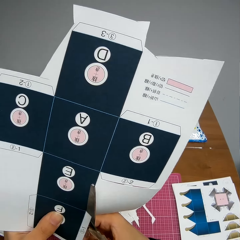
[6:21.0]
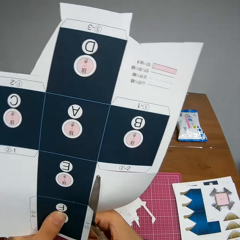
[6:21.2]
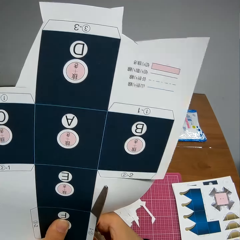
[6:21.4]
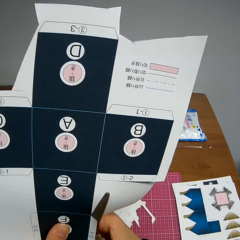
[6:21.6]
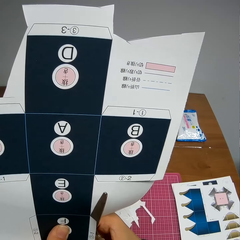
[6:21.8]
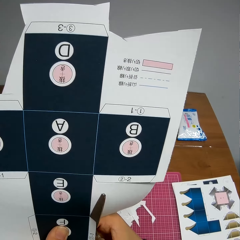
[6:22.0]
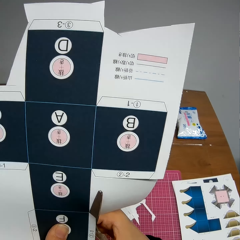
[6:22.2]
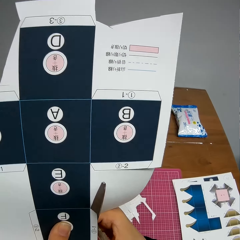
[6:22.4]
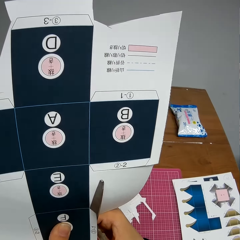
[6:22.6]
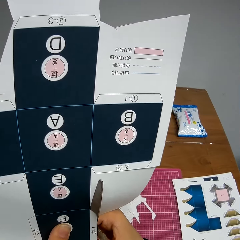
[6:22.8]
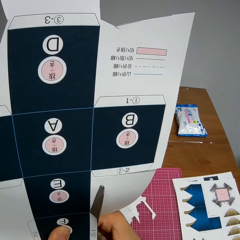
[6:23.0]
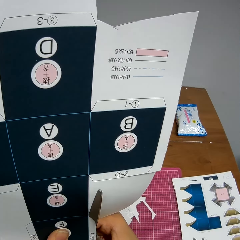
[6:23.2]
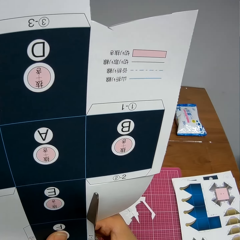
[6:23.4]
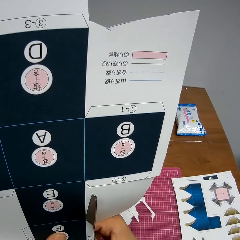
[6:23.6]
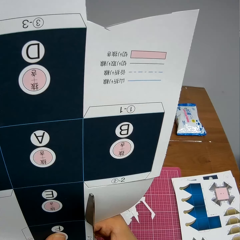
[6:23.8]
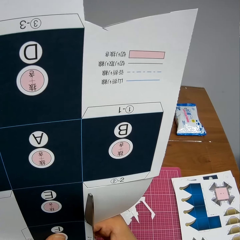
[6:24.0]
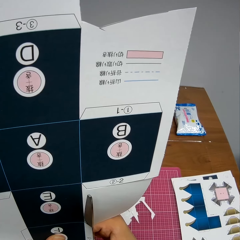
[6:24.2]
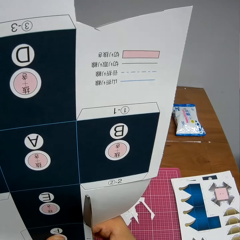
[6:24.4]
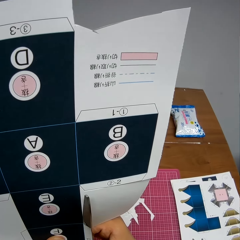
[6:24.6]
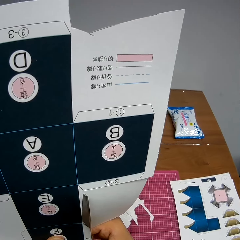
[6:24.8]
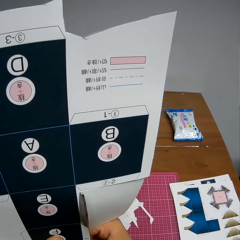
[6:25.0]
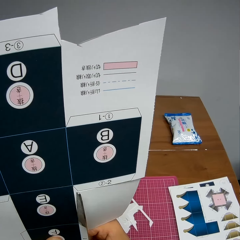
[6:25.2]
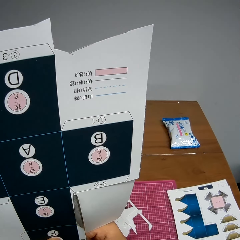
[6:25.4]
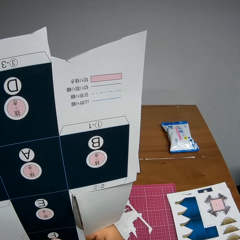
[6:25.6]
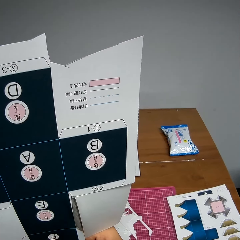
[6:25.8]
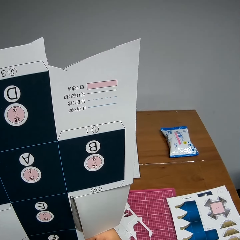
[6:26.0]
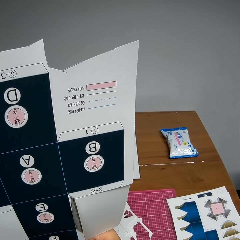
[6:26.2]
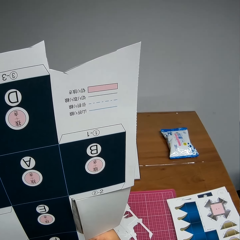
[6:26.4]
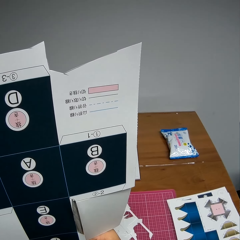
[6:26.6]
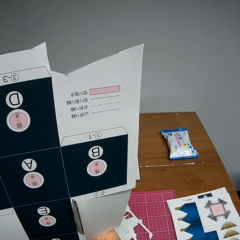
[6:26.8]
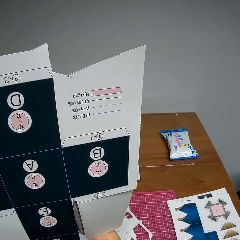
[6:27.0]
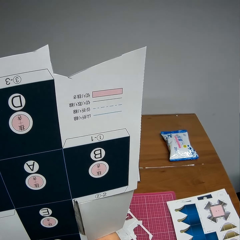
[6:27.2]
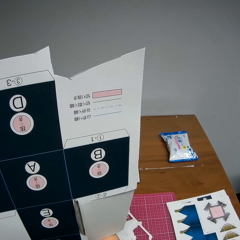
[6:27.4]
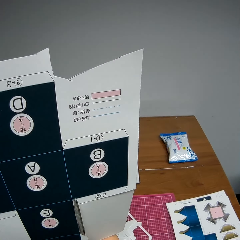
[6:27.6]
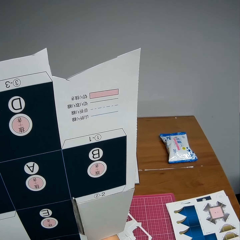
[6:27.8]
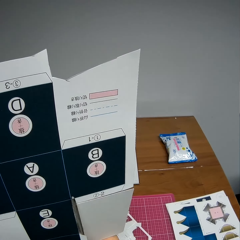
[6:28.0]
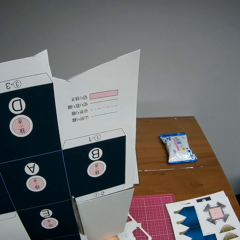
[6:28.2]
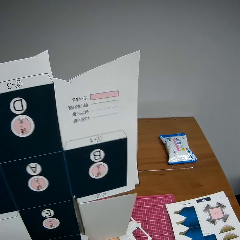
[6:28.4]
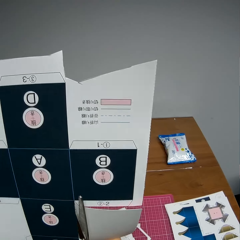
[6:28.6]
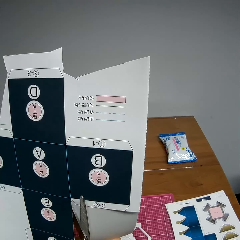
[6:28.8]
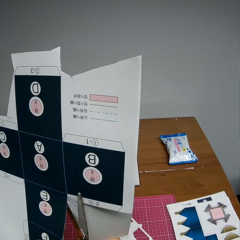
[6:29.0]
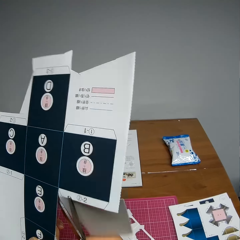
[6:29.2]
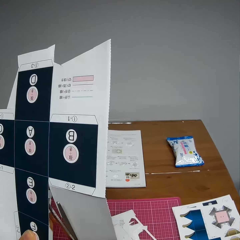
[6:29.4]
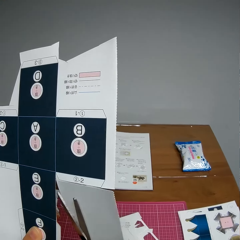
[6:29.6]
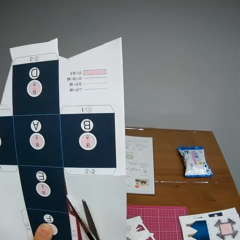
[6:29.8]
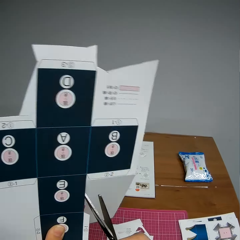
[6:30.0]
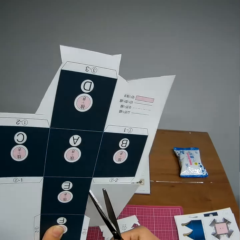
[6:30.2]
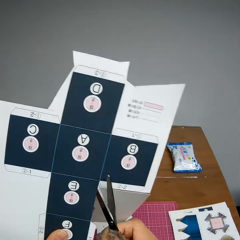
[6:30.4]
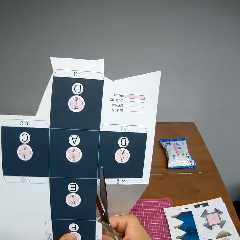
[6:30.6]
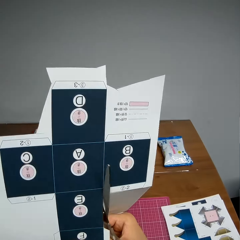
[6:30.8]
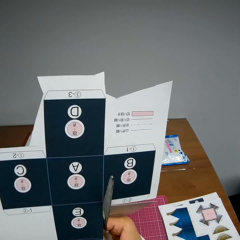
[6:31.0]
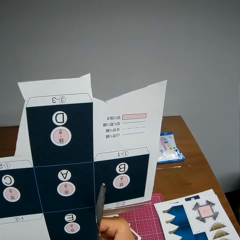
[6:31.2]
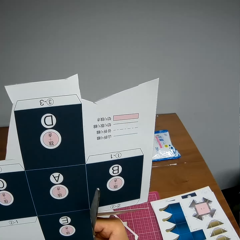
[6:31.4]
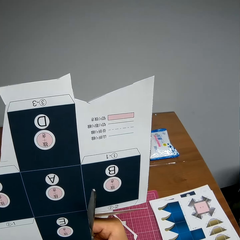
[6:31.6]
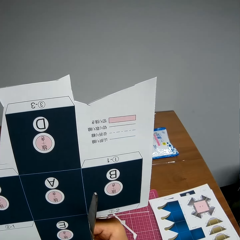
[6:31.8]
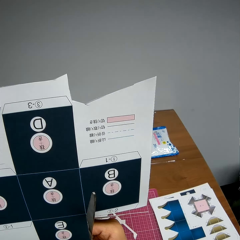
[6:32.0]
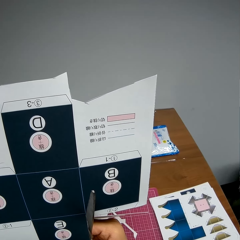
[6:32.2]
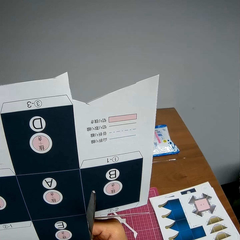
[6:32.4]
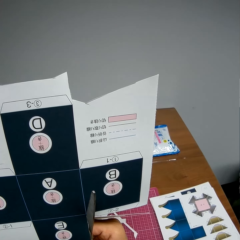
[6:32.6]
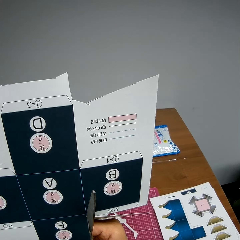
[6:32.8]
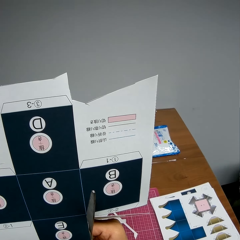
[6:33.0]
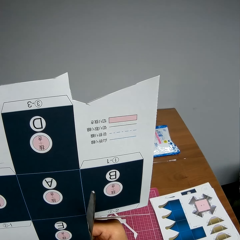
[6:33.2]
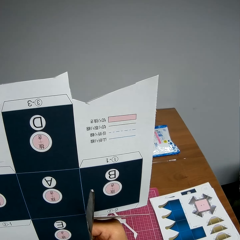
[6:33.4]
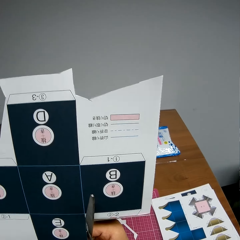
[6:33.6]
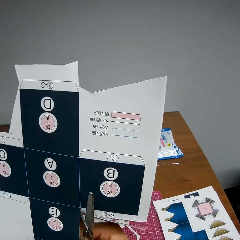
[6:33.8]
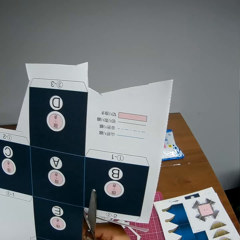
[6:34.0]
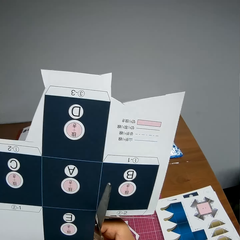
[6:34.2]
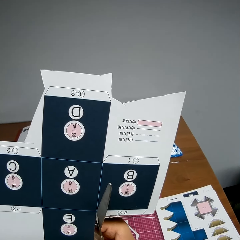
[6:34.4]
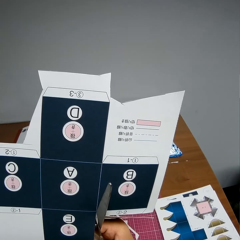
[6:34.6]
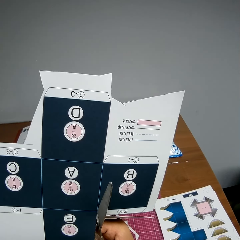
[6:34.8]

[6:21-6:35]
The camera wearer continues cutting the paper with the scissors.

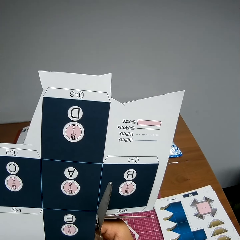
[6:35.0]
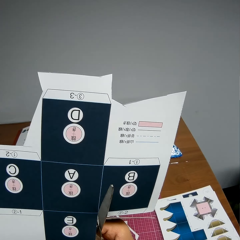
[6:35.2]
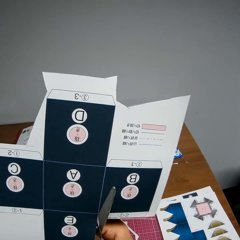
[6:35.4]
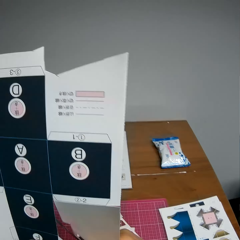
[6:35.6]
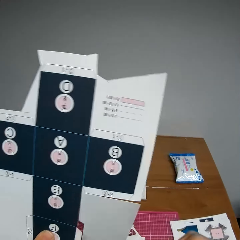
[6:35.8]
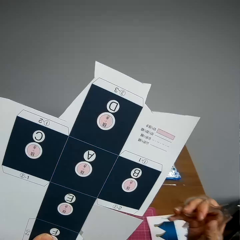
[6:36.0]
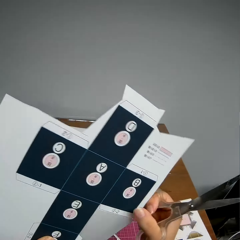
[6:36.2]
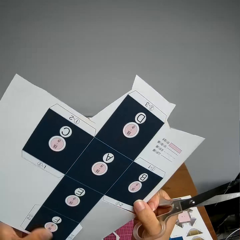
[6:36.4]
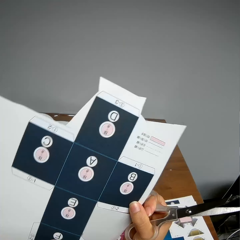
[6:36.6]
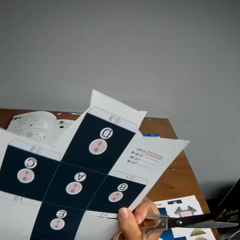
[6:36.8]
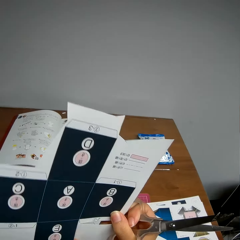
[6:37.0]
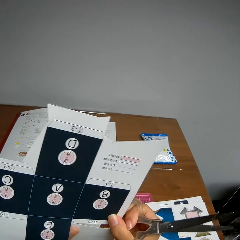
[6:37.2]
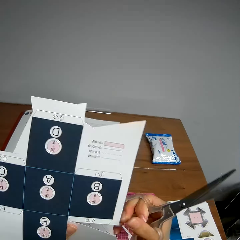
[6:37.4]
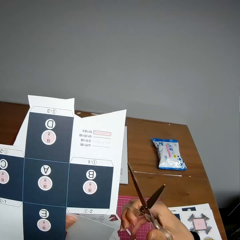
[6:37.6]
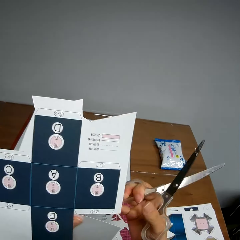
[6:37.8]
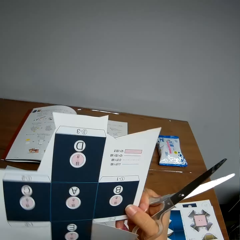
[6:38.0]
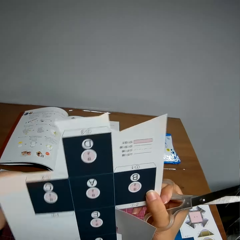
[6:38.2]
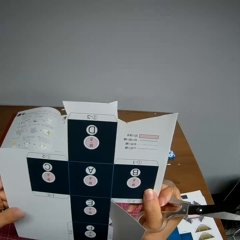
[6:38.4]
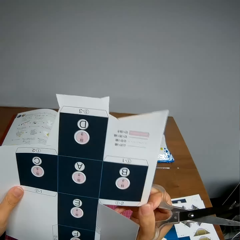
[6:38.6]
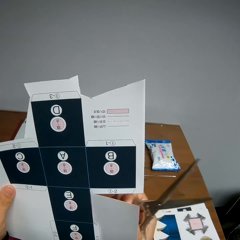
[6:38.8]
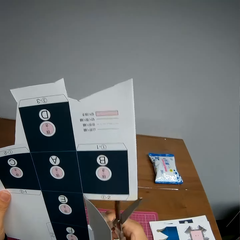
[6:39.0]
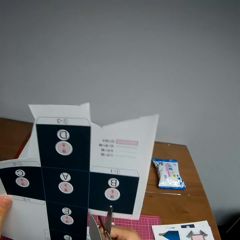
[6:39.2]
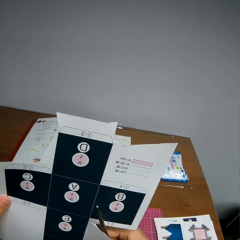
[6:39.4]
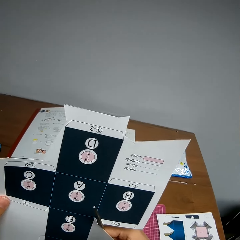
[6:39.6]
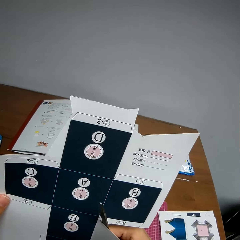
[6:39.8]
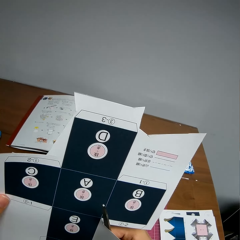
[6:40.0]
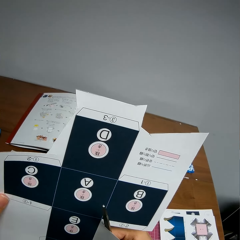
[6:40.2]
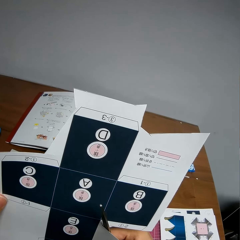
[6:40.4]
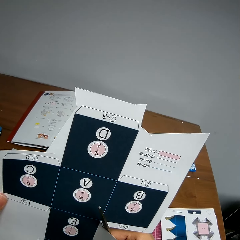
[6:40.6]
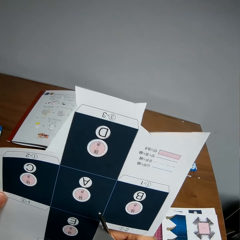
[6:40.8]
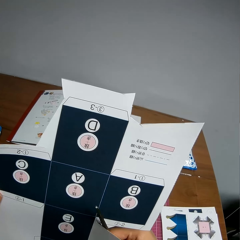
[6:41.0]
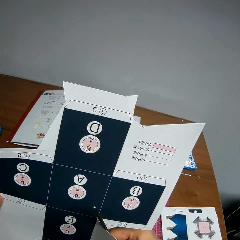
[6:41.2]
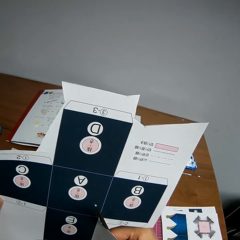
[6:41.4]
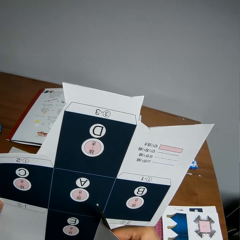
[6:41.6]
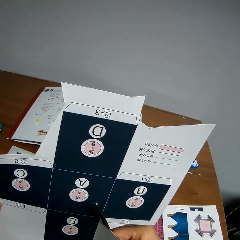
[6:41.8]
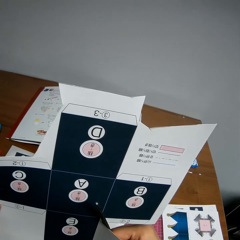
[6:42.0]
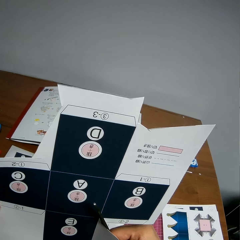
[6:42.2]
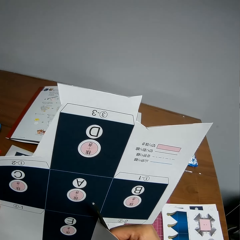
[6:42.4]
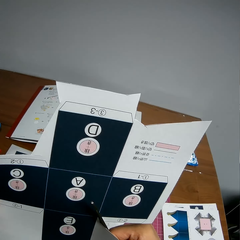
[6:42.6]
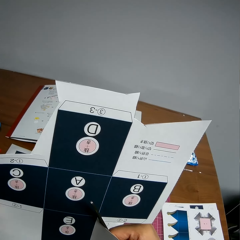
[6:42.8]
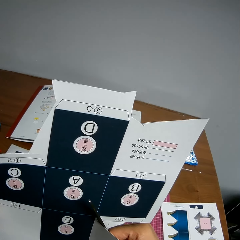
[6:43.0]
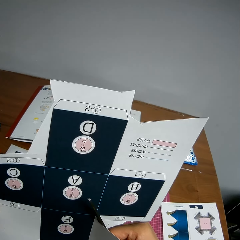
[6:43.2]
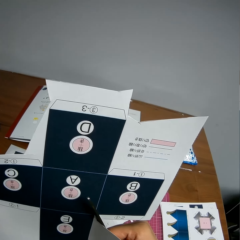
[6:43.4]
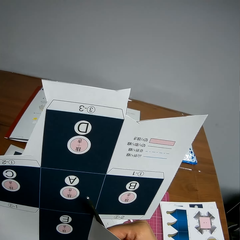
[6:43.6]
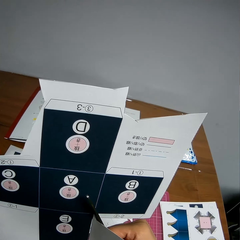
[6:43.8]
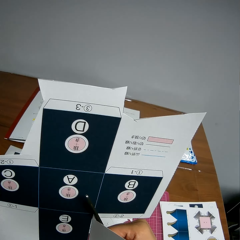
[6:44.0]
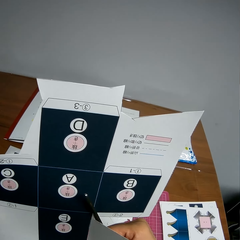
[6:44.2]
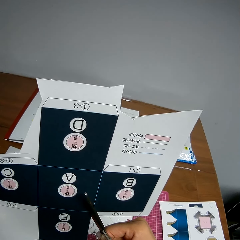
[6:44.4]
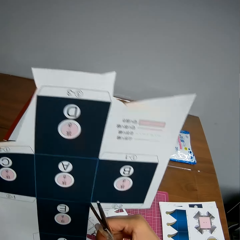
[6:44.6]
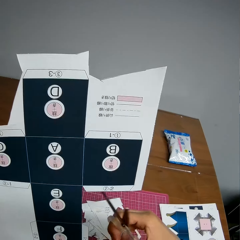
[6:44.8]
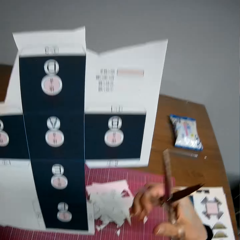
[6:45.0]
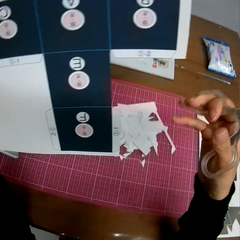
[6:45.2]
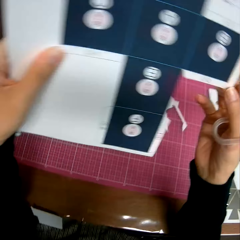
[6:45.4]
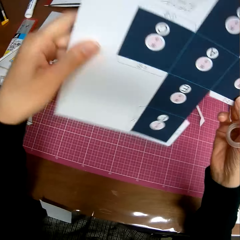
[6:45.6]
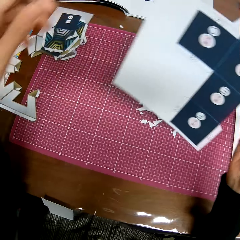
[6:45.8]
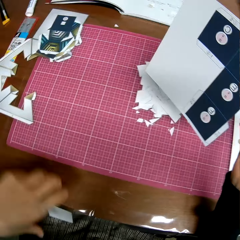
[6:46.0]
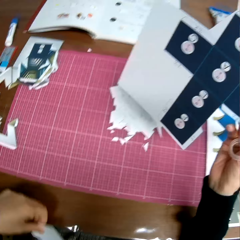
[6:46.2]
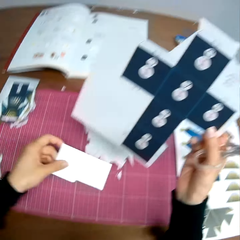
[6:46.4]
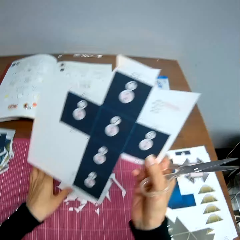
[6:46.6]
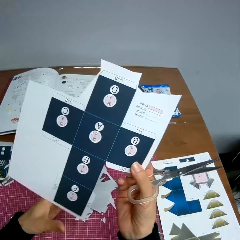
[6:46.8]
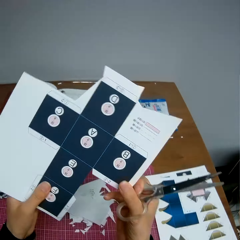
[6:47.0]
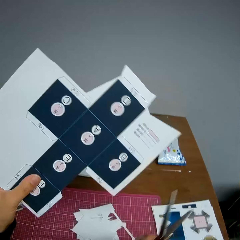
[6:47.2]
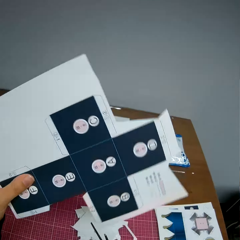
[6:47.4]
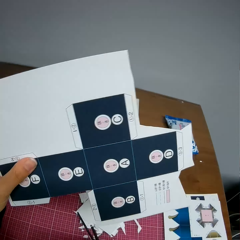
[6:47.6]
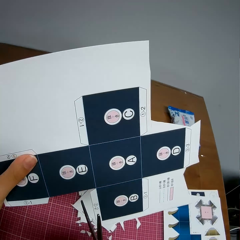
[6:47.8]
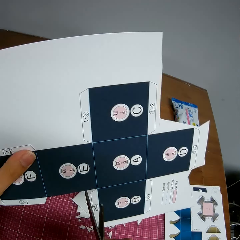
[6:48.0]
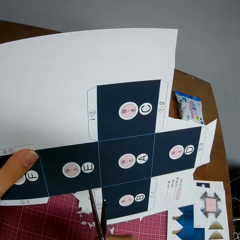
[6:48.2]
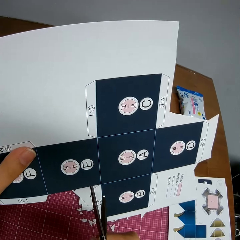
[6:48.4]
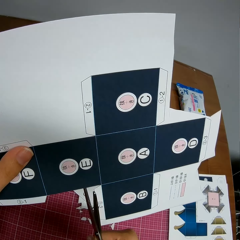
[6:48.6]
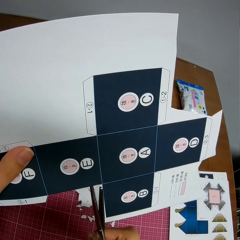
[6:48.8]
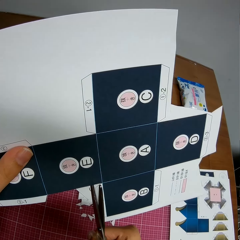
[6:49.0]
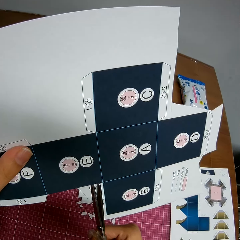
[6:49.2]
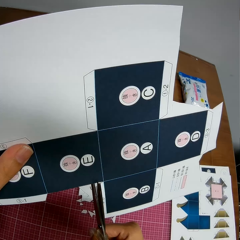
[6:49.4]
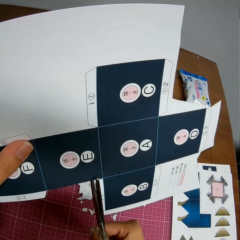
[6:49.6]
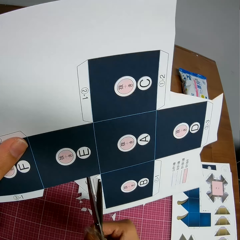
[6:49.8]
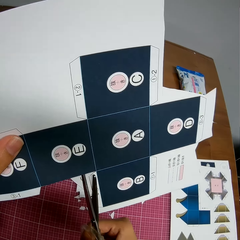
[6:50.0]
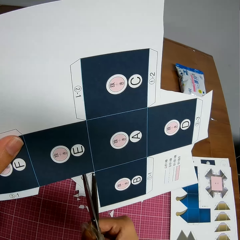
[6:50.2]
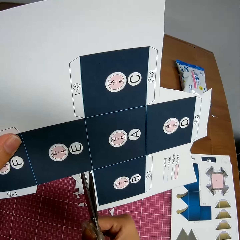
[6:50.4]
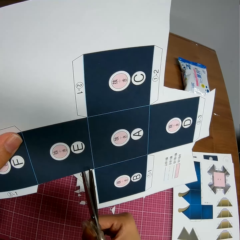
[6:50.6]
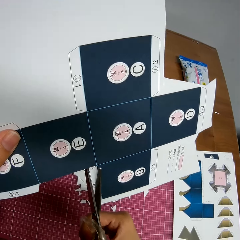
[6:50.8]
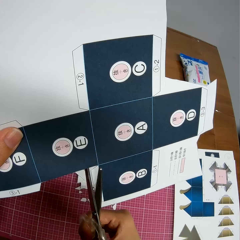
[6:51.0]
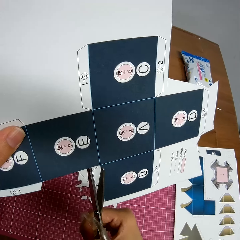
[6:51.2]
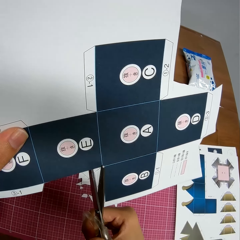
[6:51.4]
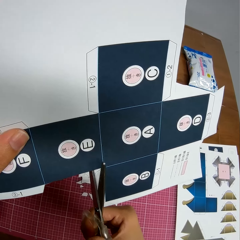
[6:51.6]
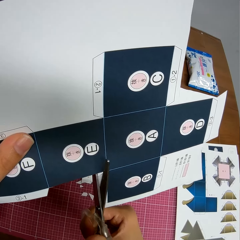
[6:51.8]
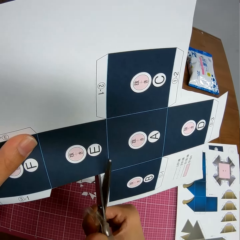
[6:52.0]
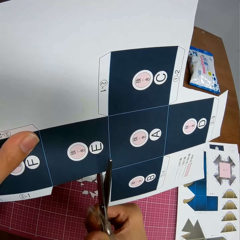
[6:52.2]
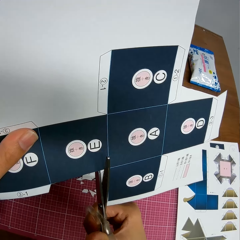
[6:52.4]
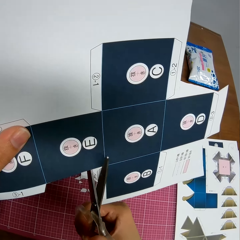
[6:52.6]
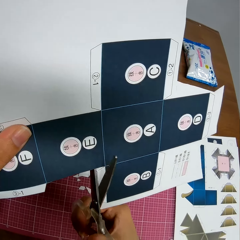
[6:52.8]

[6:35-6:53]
The camera wearer holds the paper model with their hand. They cut the paper model using scissors. They drop the cut piece on the table. They take the cut piece. They adjust the paper in their hands. They put down the cut piece. They rotate the paper model. They cut the paper model using scissors.
